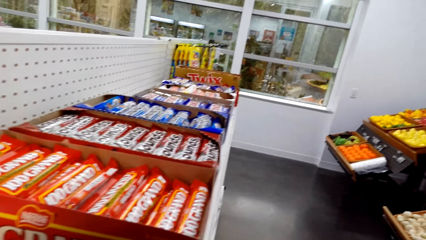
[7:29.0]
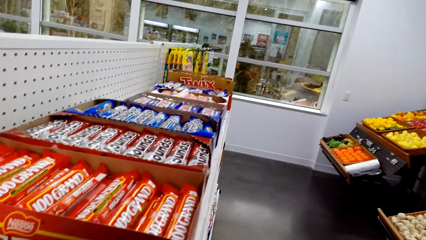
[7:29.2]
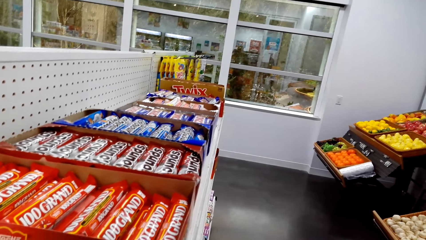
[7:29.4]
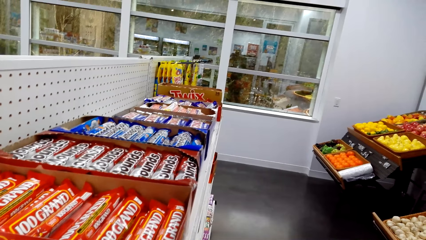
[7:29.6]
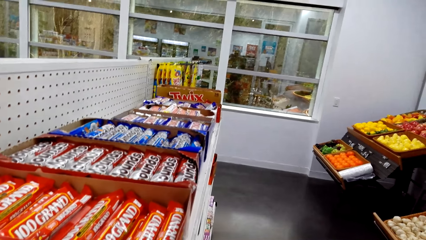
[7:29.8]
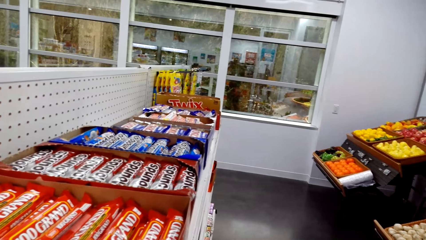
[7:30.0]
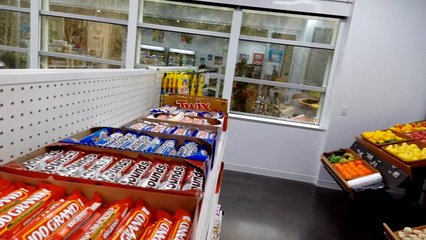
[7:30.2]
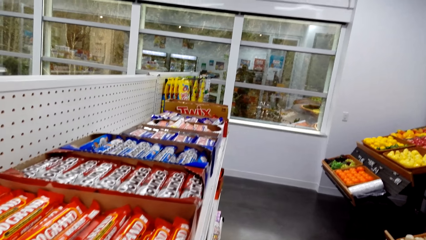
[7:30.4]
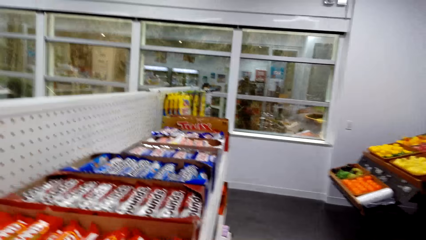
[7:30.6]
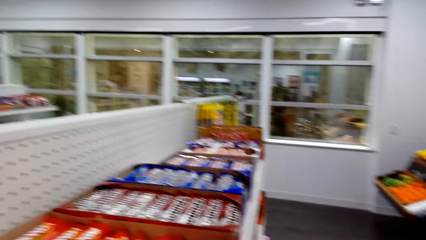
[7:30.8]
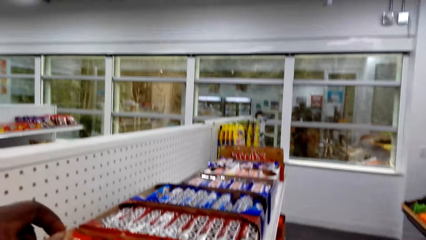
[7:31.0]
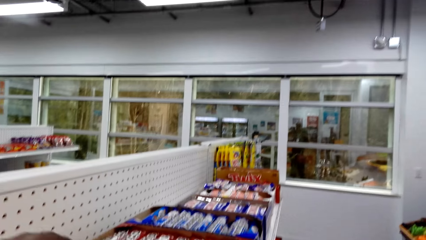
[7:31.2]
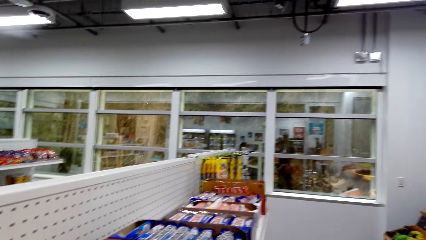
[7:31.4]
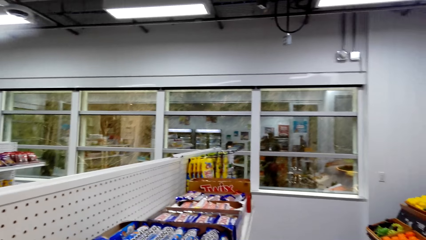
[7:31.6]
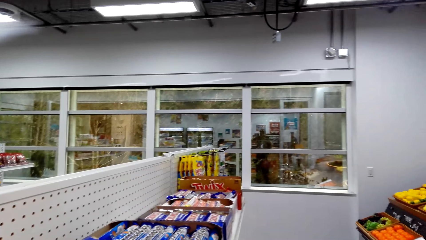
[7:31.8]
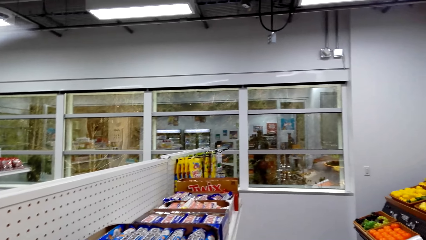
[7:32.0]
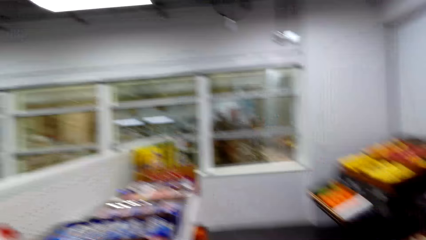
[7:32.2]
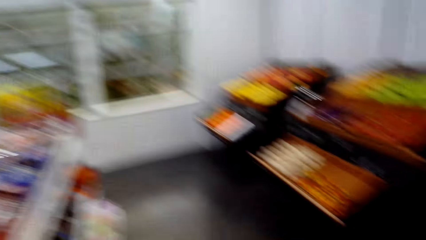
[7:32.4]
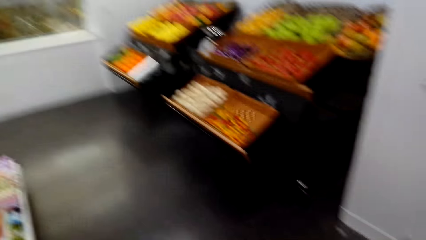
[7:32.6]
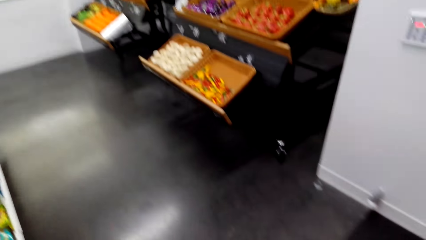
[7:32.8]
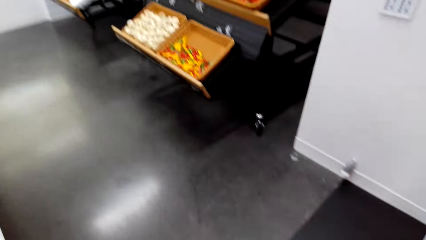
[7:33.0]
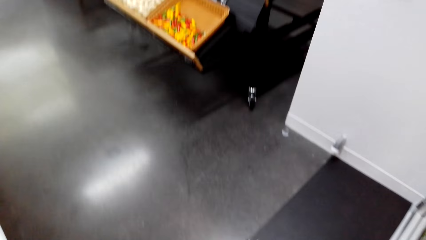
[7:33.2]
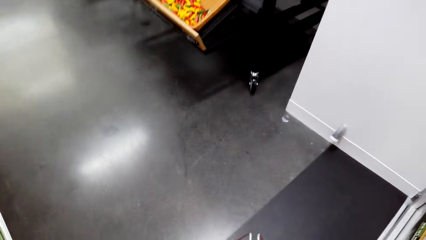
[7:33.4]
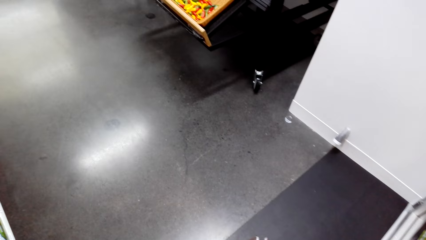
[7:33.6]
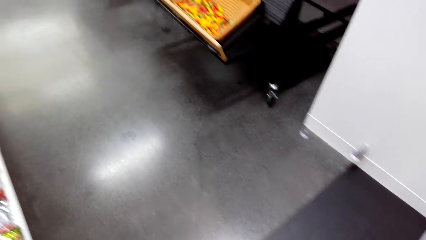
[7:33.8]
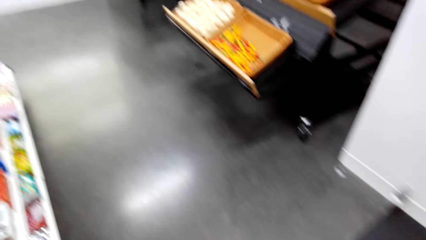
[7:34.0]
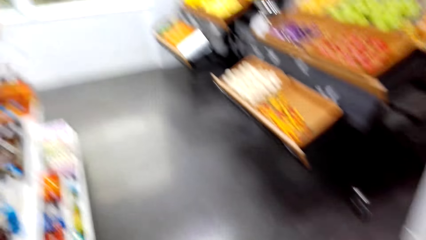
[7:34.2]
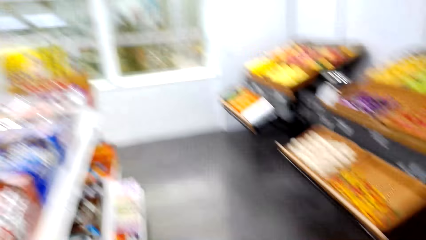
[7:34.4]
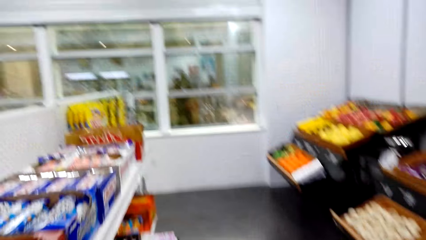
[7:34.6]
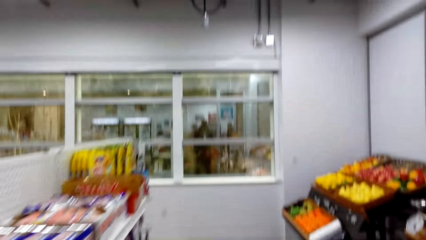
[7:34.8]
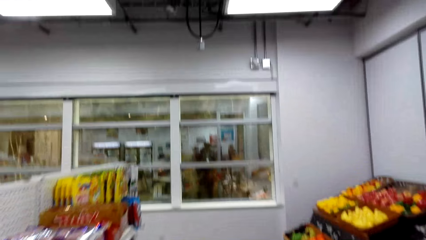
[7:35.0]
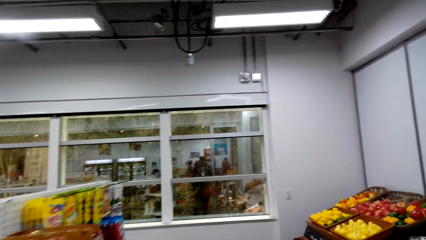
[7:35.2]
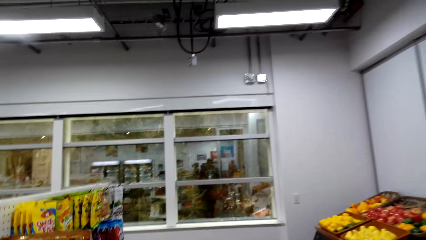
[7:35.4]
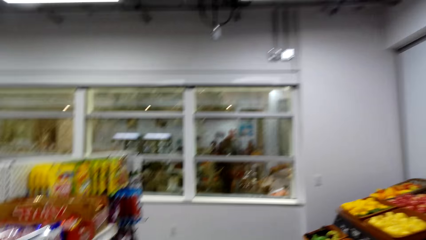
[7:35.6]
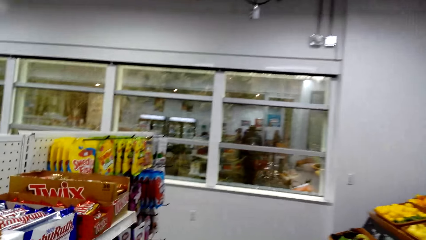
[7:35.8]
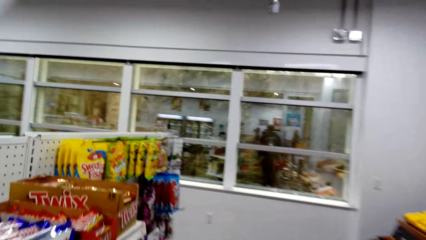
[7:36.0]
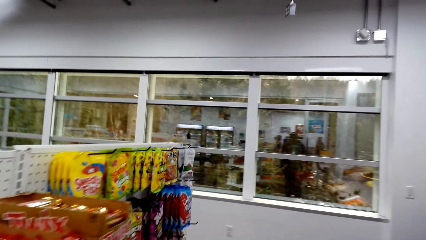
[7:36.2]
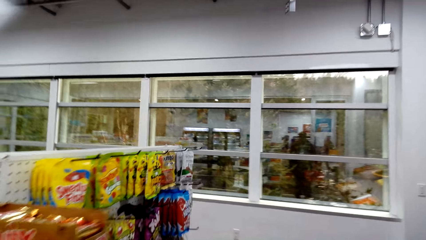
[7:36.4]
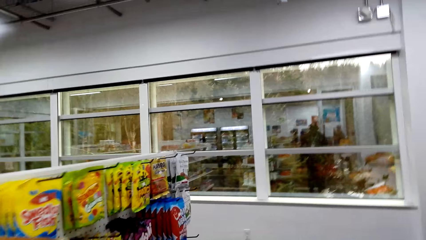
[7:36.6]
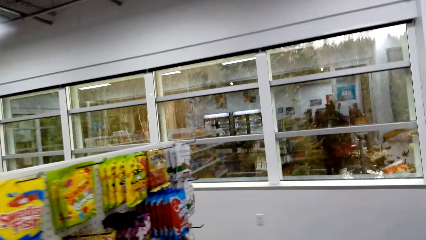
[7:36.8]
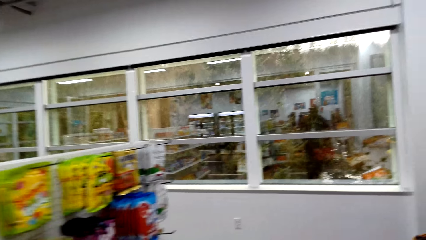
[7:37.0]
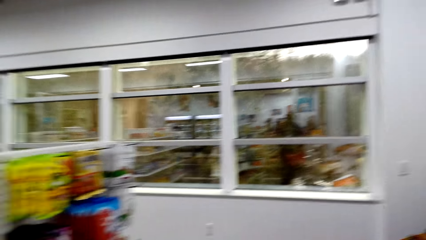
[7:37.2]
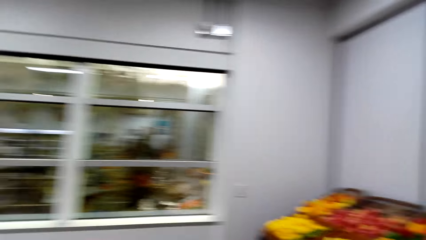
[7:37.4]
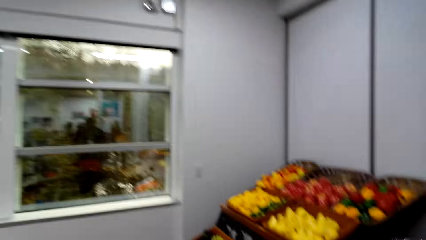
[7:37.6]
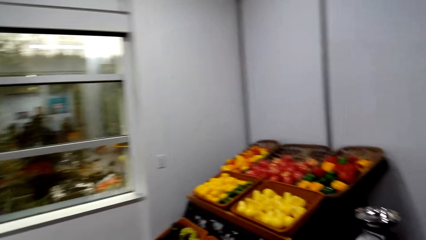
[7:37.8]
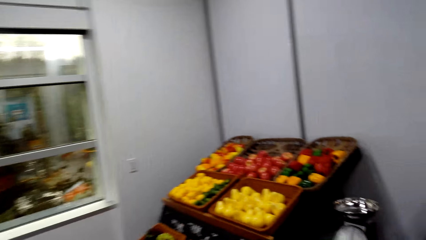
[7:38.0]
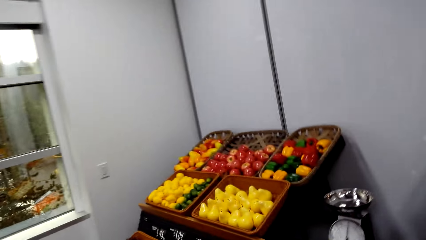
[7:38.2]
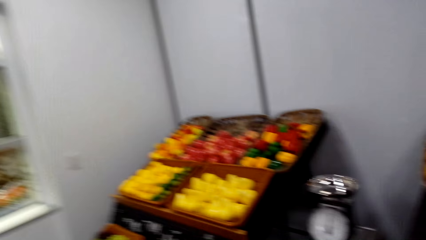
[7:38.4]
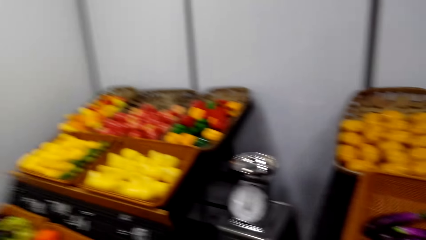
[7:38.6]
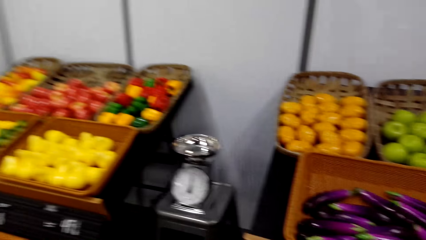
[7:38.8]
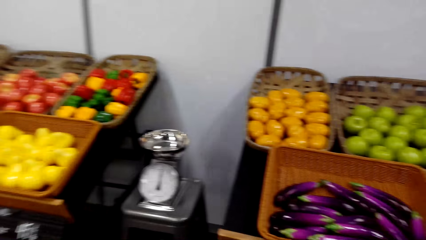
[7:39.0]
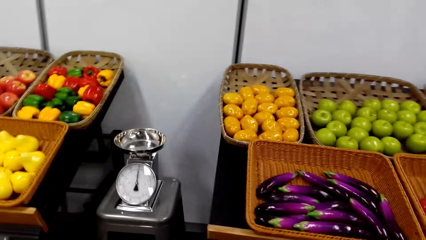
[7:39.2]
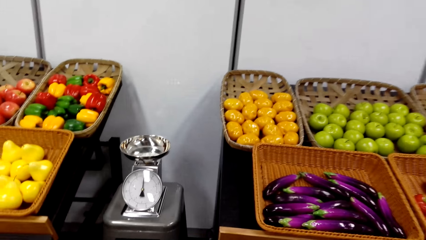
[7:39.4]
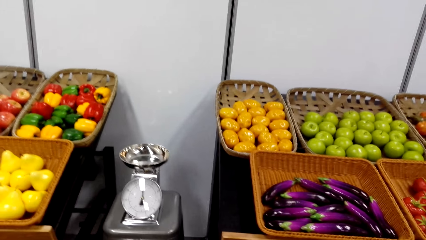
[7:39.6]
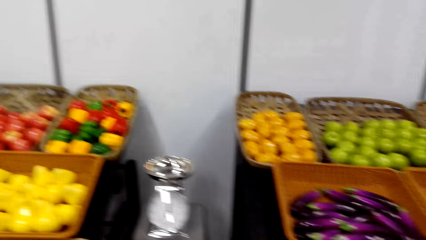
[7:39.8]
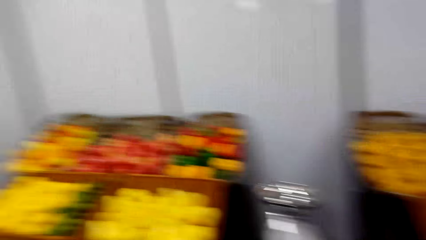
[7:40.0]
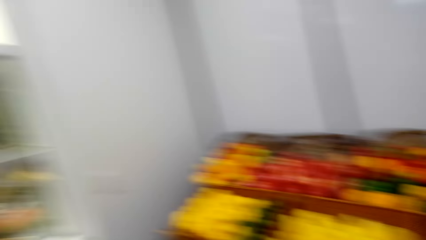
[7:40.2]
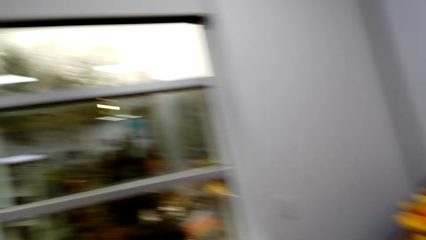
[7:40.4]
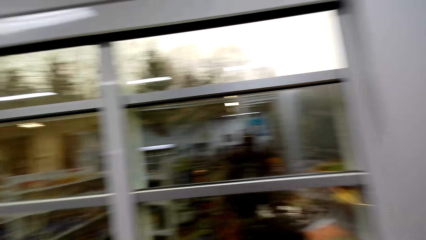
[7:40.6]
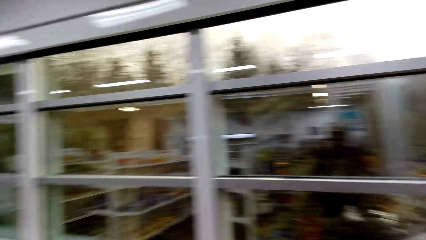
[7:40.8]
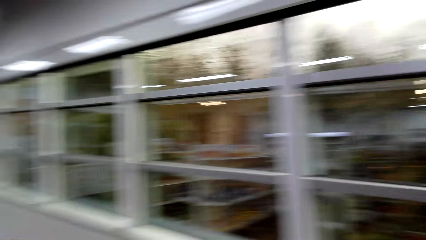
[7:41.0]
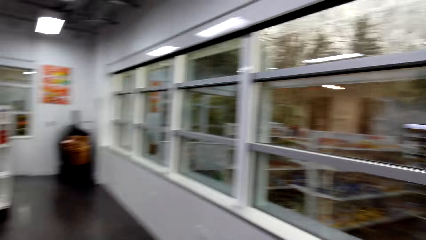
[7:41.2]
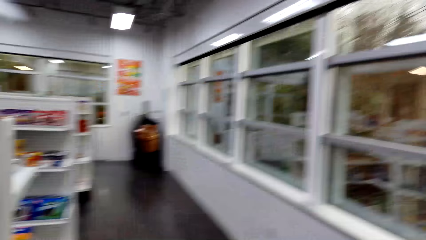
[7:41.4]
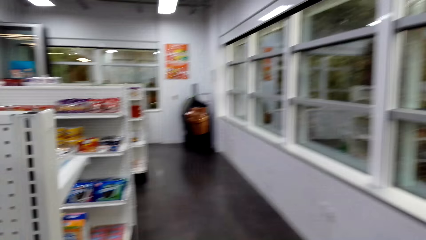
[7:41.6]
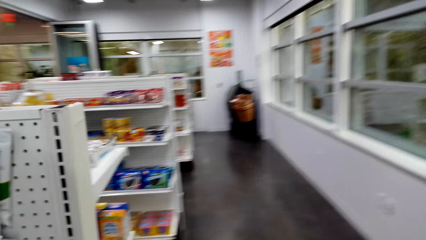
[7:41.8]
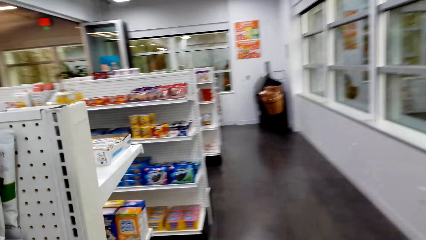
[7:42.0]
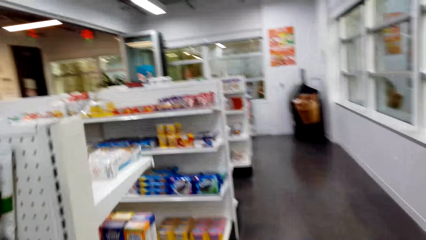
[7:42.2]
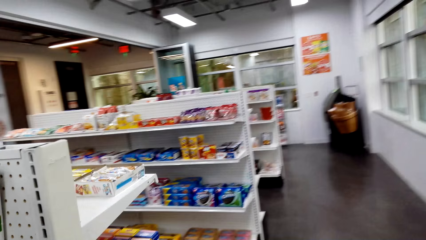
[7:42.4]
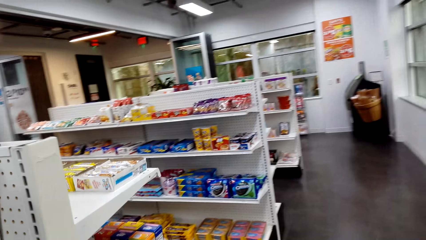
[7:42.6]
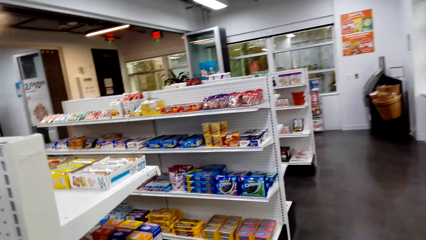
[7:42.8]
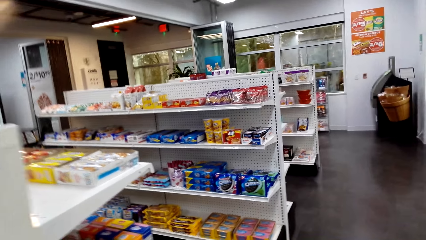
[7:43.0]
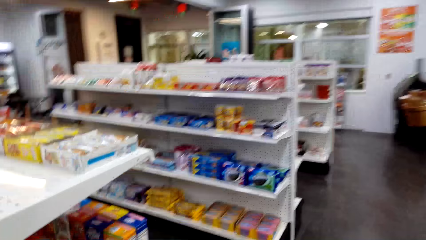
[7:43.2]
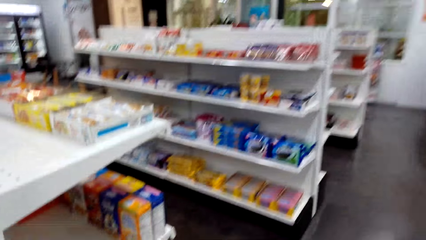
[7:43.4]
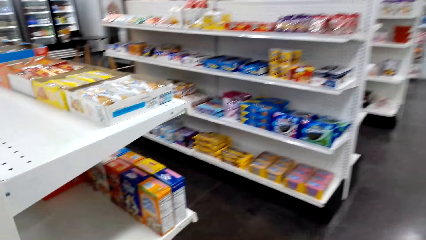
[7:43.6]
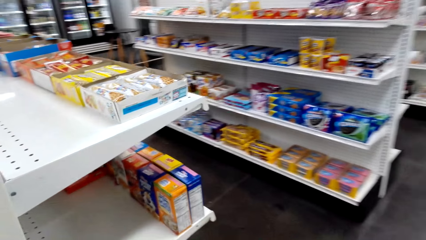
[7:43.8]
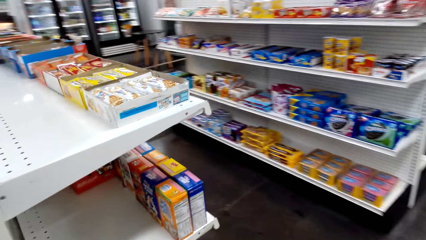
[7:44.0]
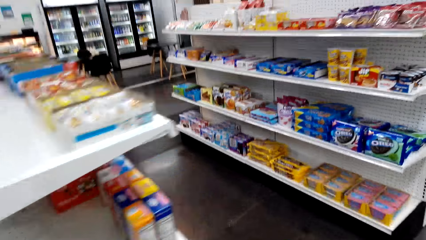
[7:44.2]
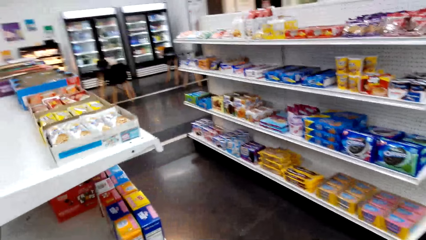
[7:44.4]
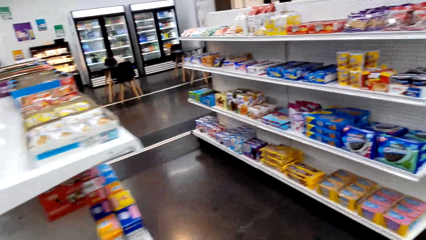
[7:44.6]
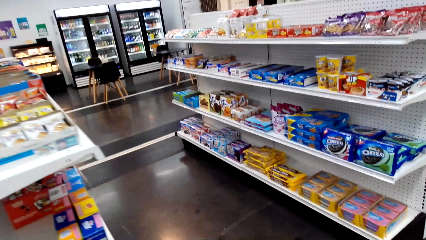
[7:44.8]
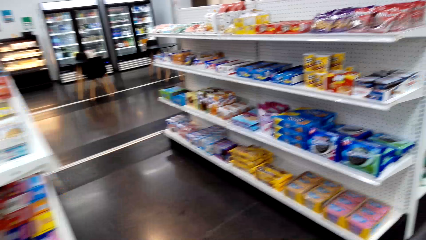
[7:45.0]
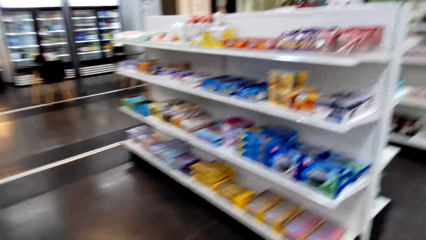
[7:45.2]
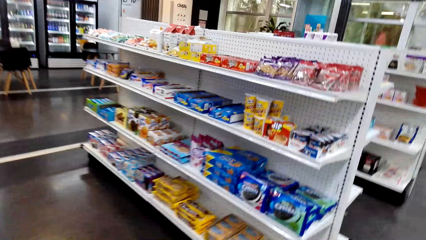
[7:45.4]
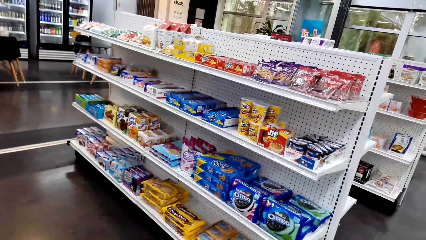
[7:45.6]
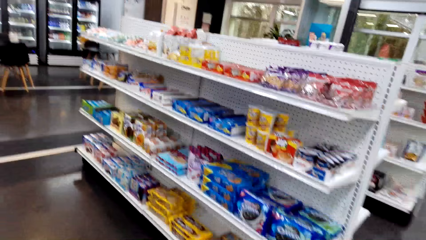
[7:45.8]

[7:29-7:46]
The camera wearer moves the left hand. They walk. They look at fruits and vegetables.
